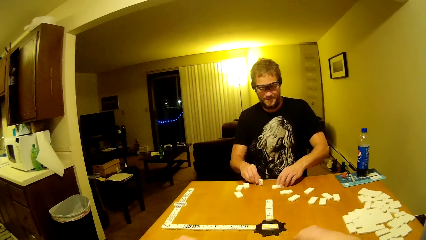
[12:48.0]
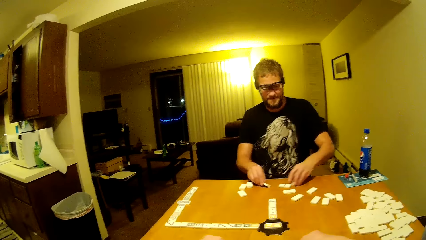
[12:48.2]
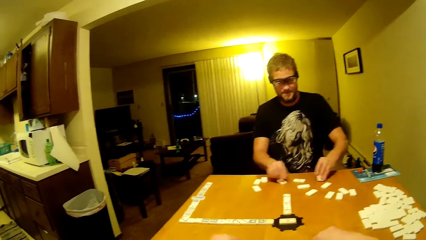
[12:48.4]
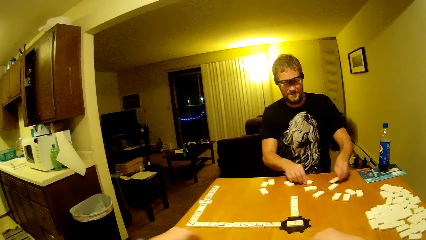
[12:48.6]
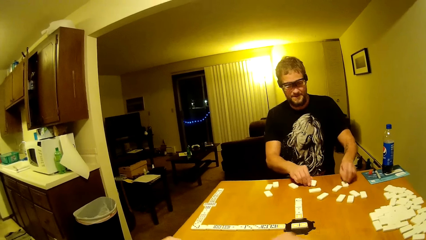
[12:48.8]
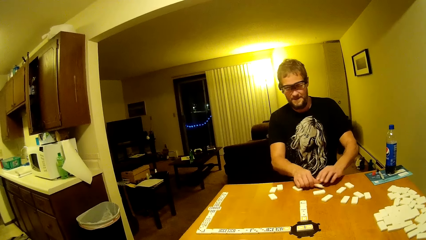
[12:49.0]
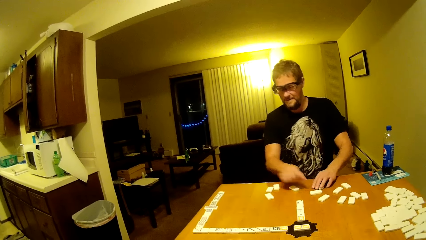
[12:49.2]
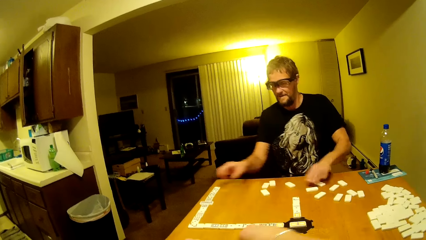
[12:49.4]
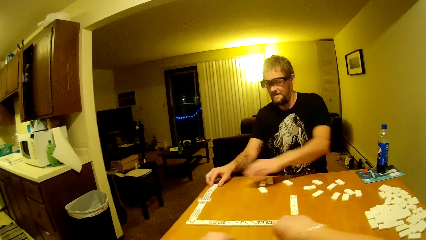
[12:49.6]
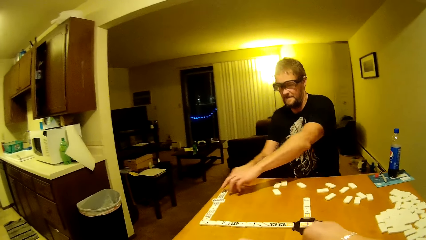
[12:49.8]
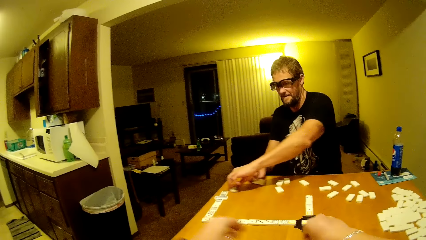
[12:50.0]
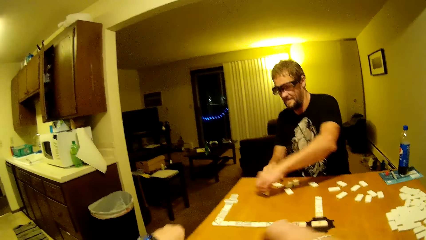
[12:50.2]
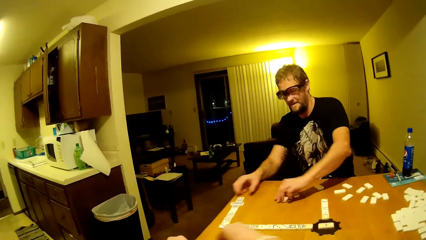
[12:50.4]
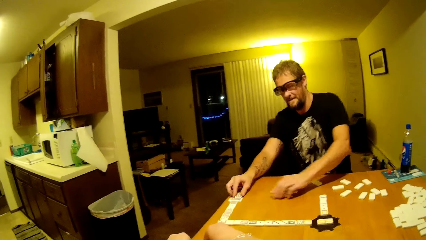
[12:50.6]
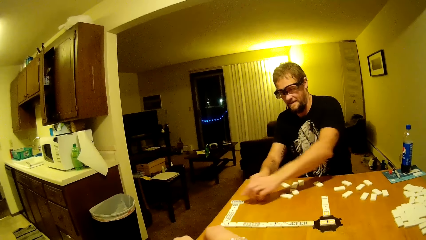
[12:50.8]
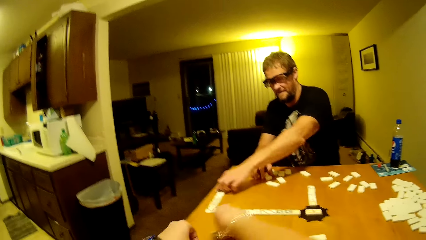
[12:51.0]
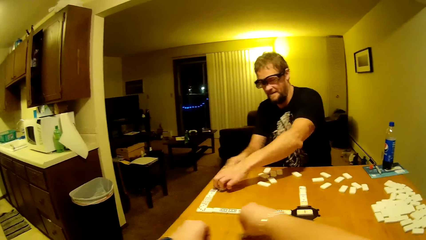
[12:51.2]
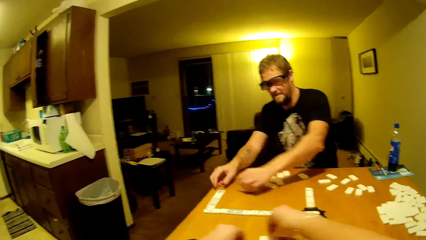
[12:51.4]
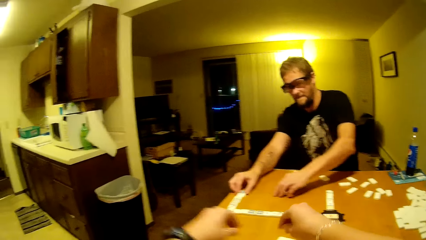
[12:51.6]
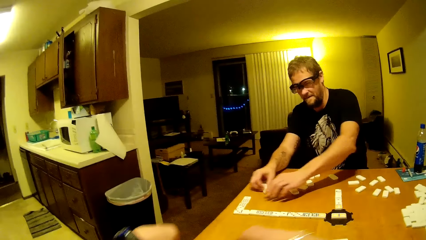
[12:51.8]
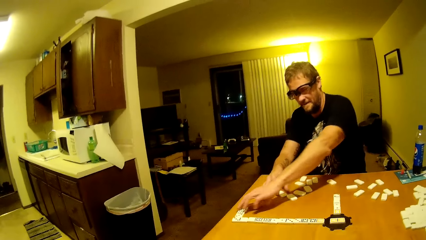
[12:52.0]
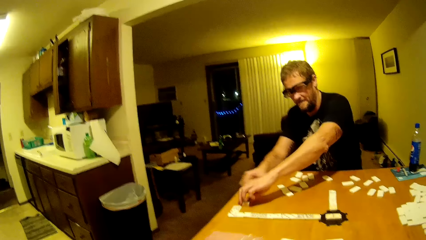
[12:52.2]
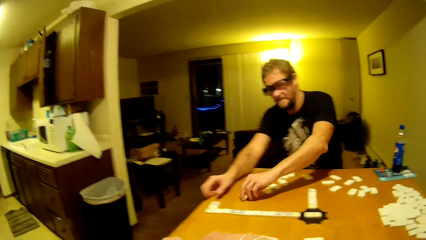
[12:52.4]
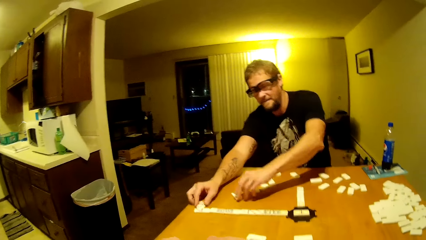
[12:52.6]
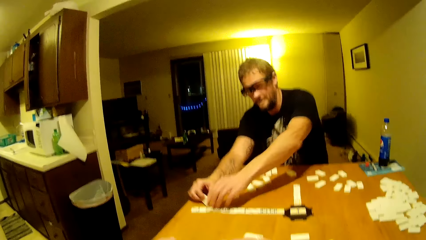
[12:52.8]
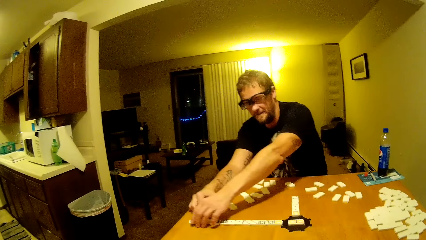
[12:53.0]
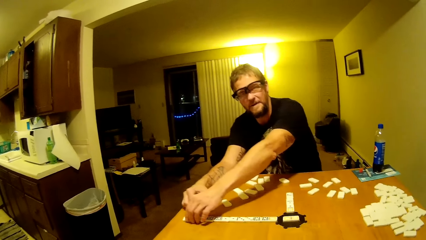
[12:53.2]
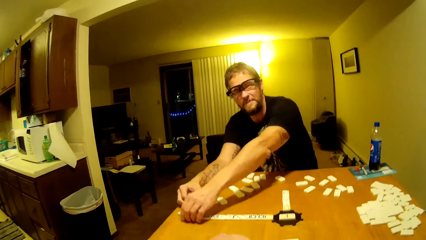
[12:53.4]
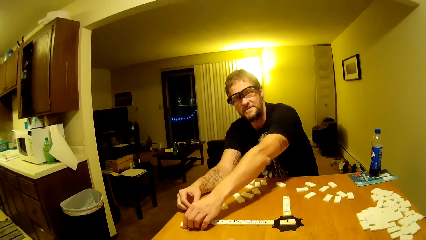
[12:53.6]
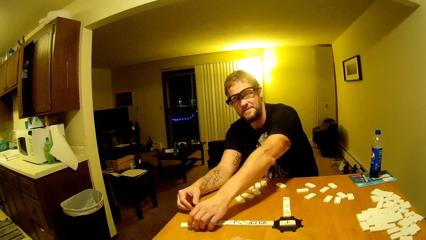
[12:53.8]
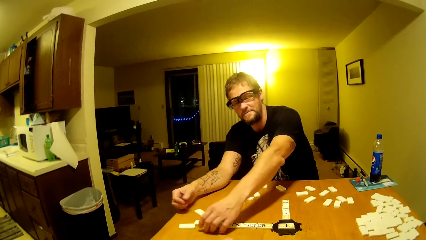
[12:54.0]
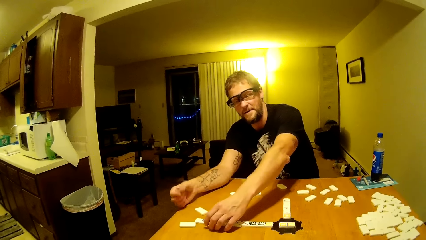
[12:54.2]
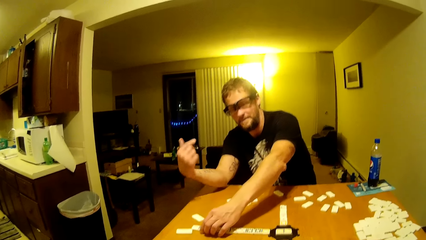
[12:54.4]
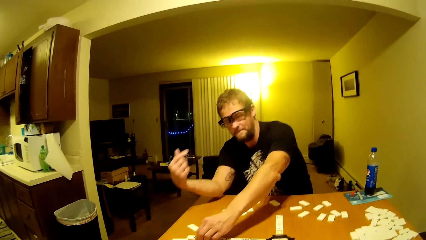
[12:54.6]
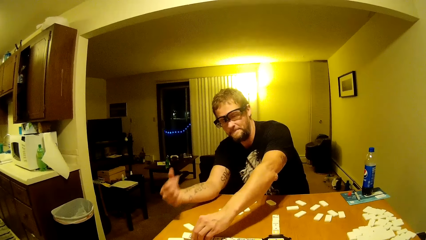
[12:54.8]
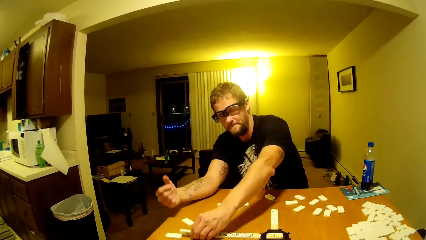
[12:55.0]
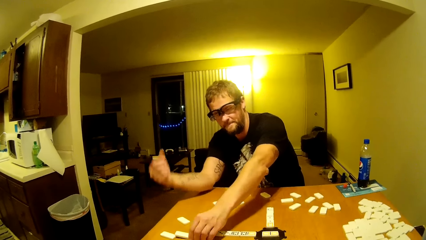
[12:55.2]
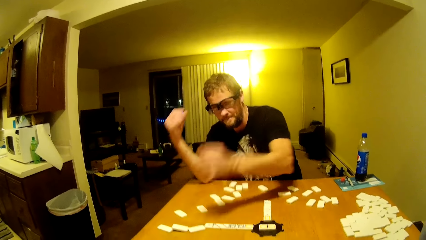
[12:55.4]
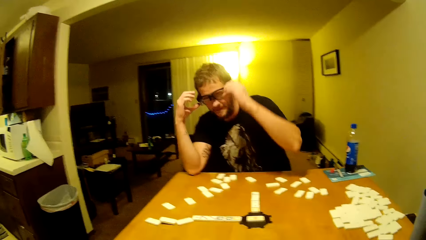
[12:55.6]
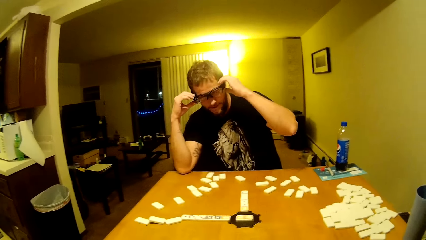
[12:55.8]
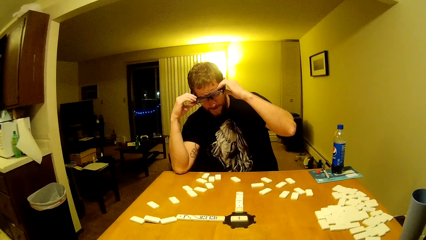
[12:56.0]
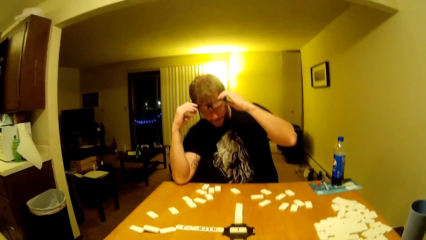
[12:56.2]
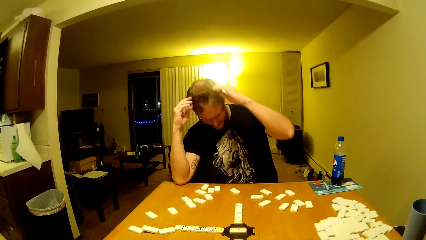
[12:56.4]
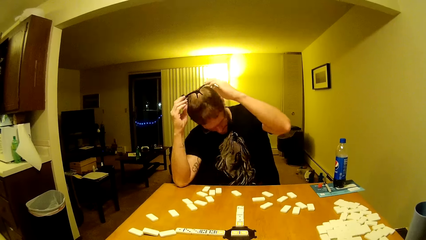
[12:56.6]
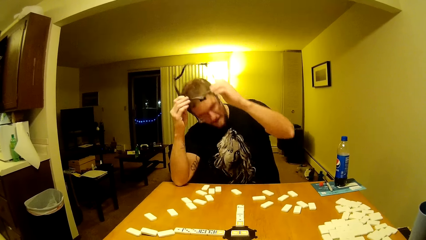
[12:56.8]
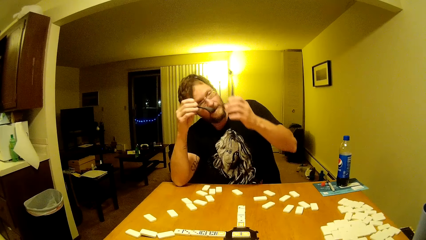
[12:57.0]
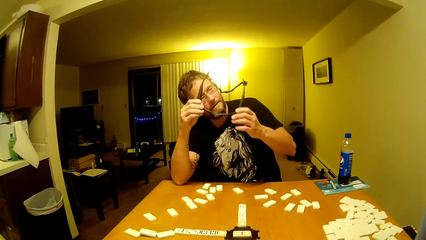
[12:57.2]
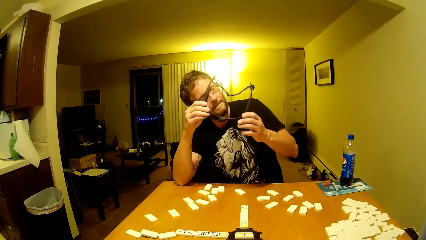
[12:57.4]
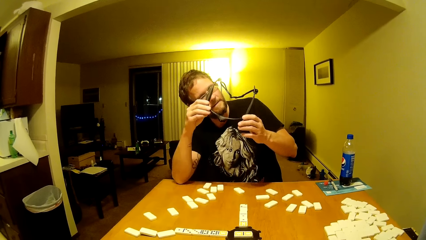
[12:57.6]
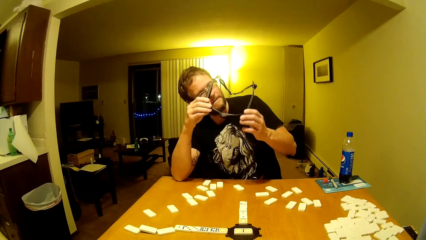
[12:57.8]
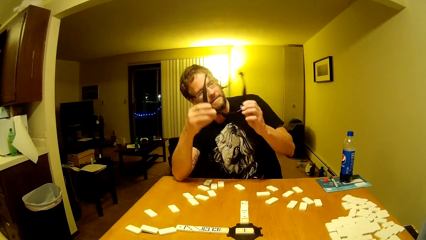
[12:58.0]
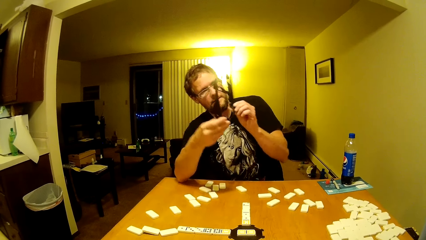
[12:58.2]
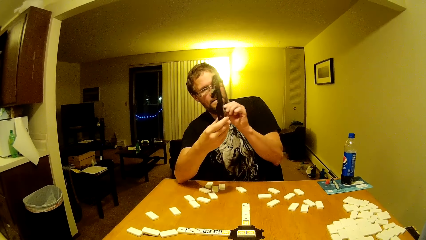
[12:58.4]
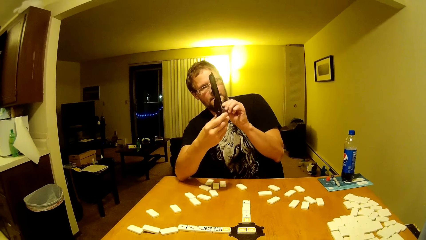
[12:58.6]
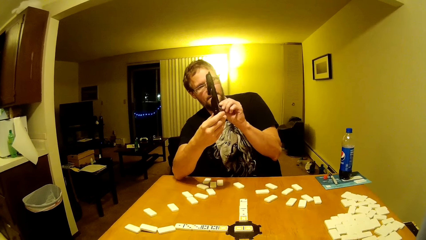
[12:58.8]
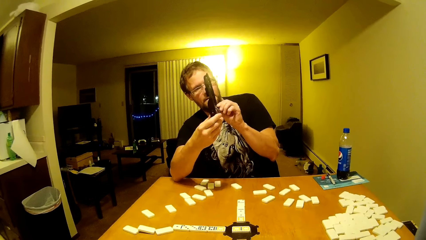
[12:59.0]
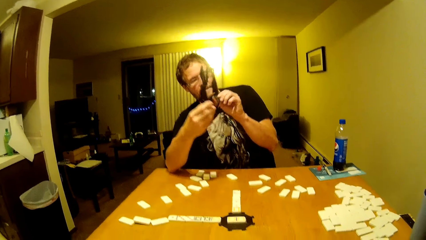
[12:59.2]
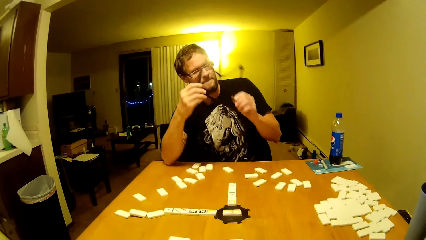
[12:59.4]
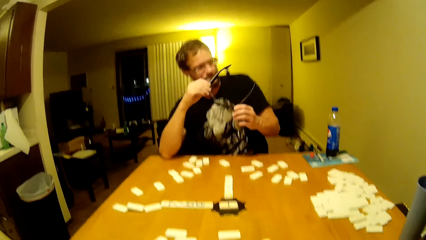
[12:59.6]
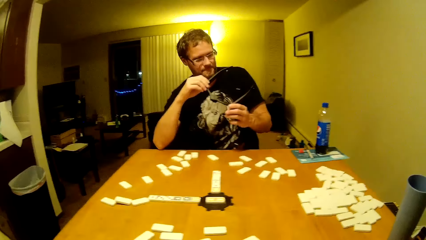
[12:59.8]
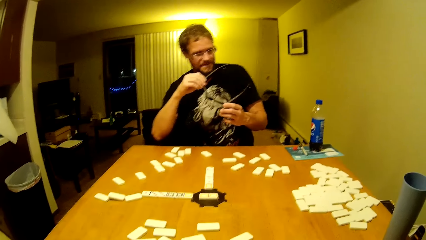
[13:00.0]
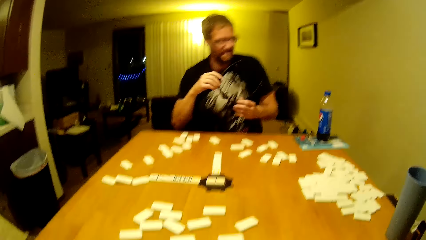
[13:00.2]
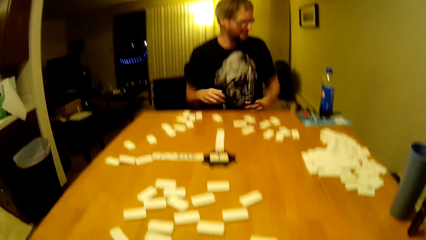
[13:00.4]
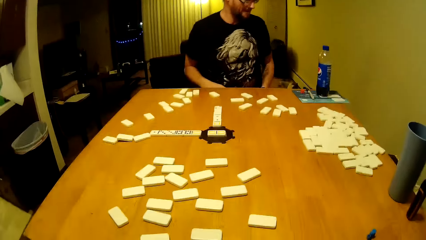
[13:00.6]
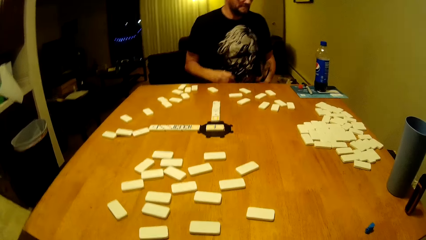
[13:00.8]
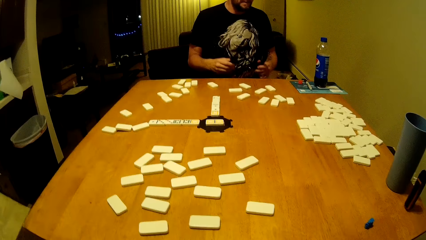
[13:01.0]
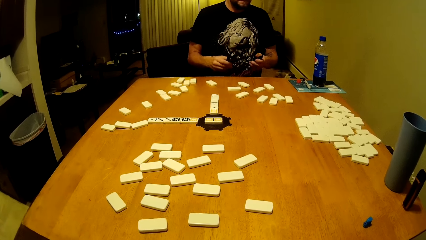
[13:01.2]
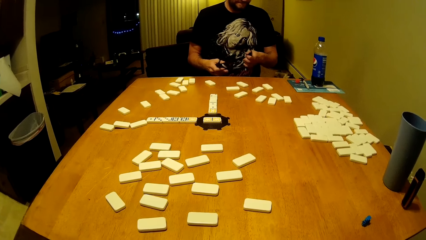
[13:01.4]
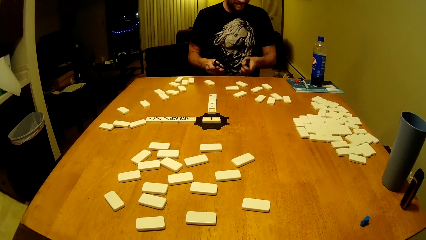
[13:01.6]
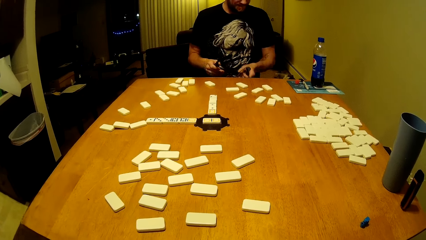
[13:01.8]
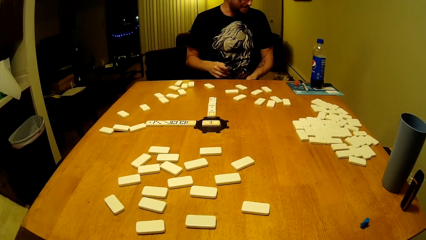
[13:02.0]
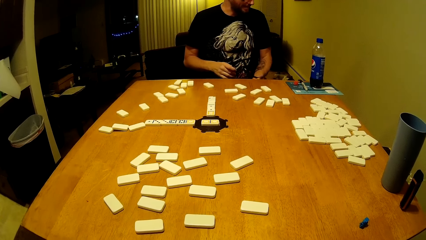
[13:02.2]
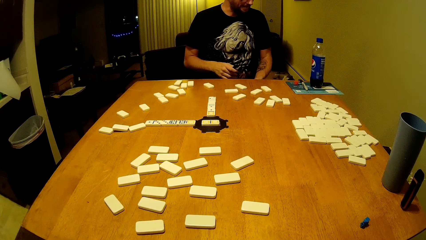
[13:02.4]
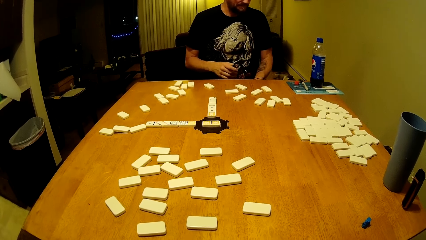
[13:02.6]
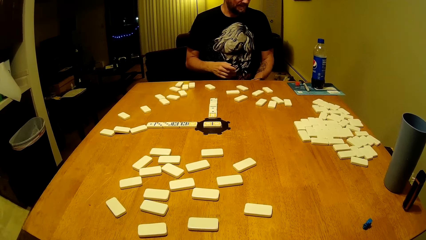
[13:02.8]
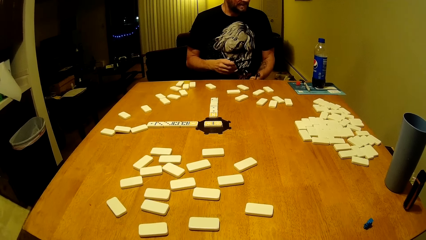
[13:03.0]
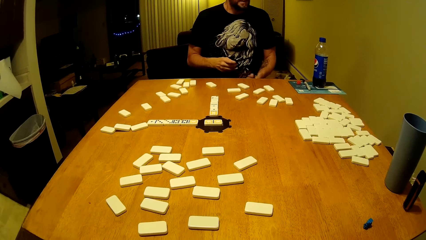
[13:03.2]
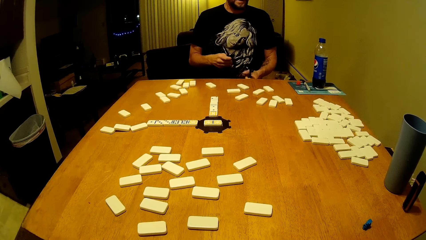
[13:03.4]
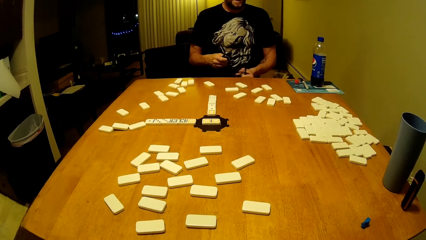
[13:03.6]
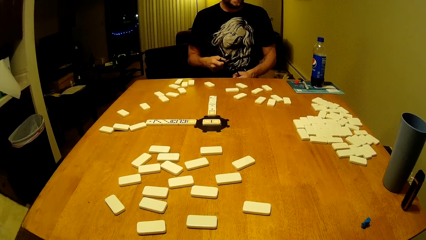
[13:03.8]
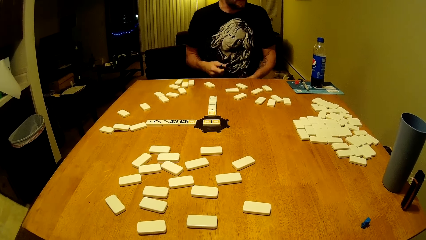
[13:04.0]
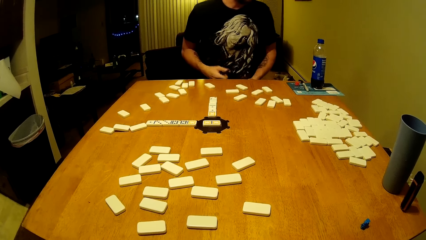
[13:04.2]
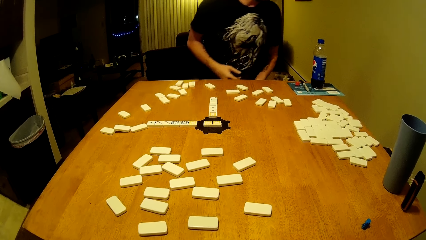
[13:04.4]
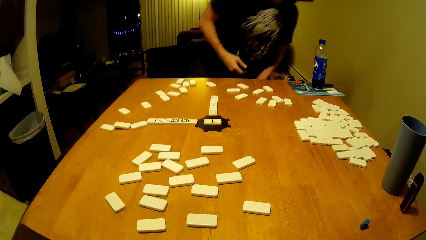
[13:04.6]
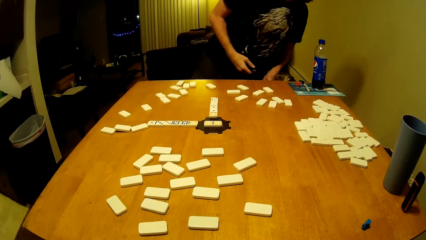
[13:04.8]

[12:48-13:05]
The camera wearer moves the dominoes. They turn the cards face down. A man raises his hand, removes his glasses, and looks at his glasses. The camera wearer talks to the man. The man stands from the chair.
